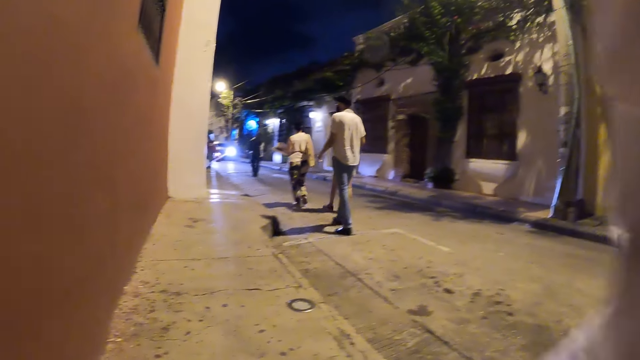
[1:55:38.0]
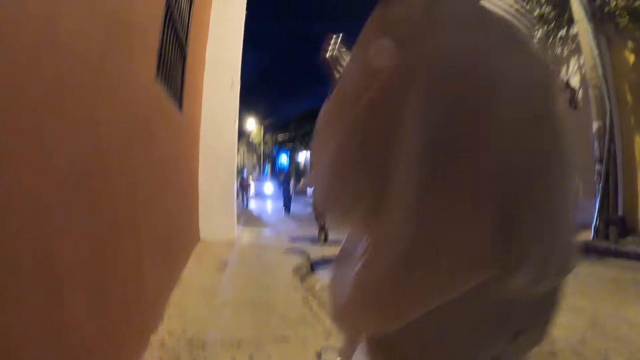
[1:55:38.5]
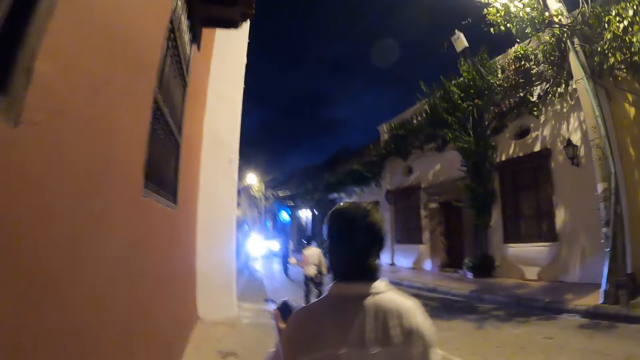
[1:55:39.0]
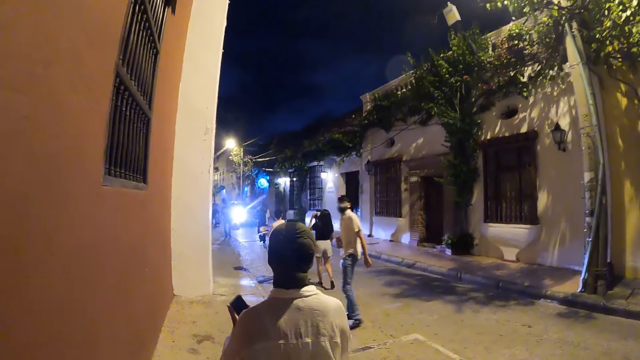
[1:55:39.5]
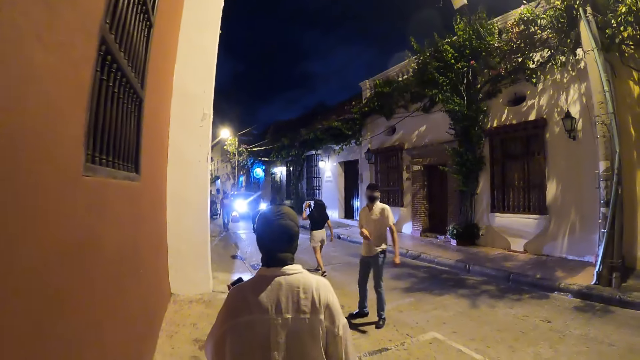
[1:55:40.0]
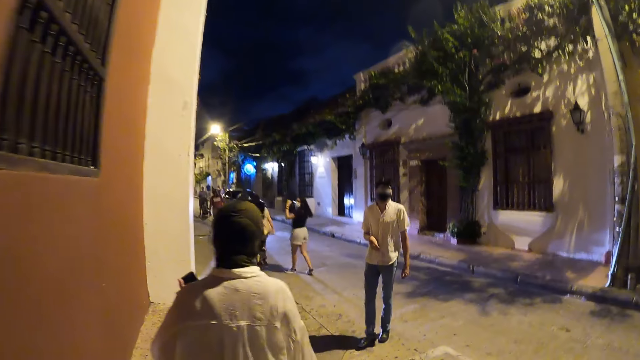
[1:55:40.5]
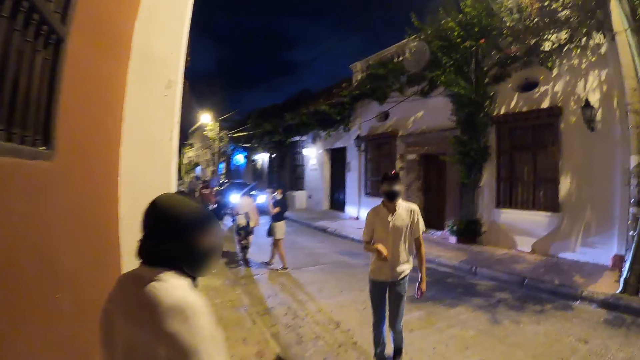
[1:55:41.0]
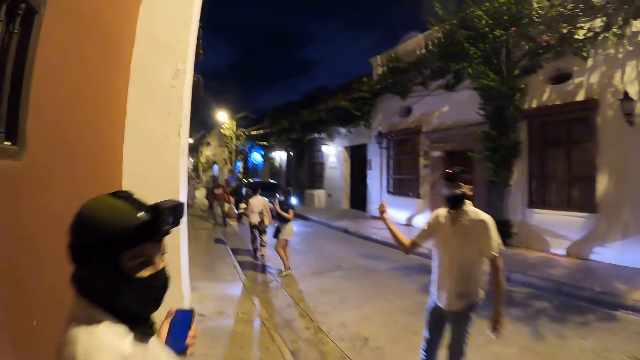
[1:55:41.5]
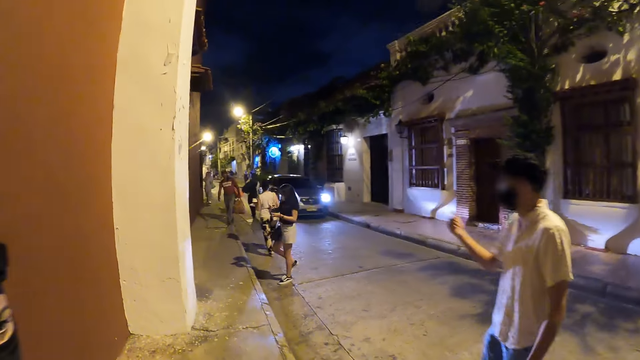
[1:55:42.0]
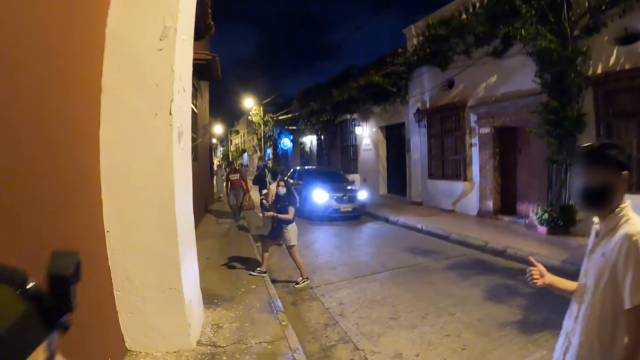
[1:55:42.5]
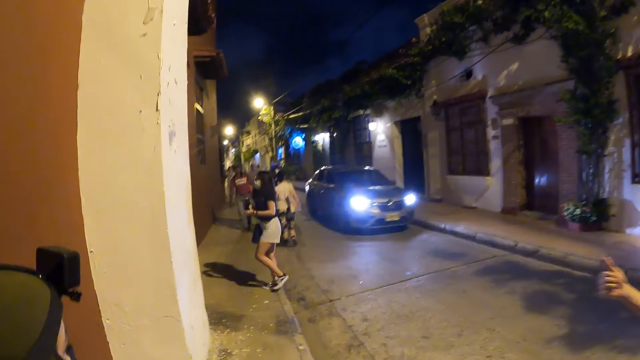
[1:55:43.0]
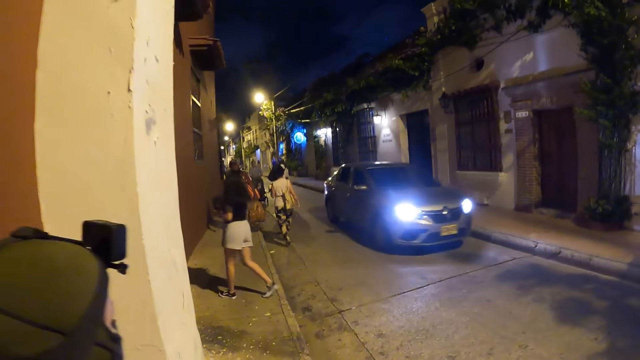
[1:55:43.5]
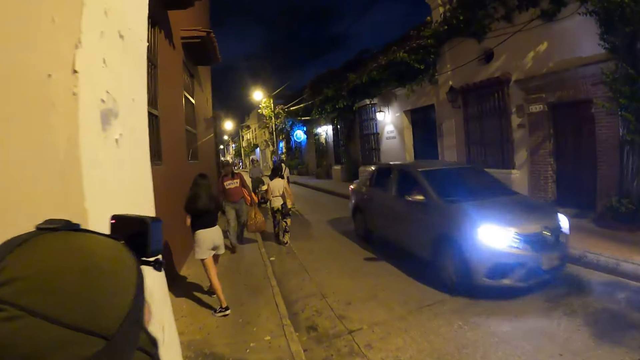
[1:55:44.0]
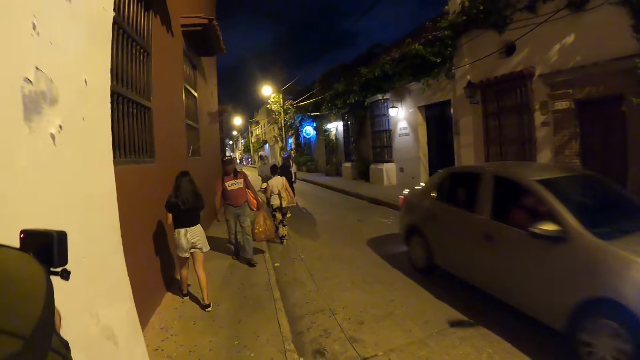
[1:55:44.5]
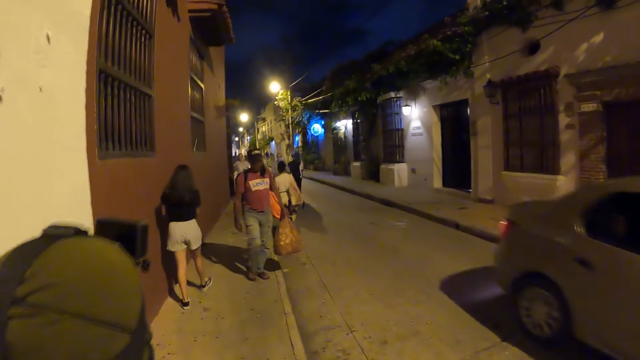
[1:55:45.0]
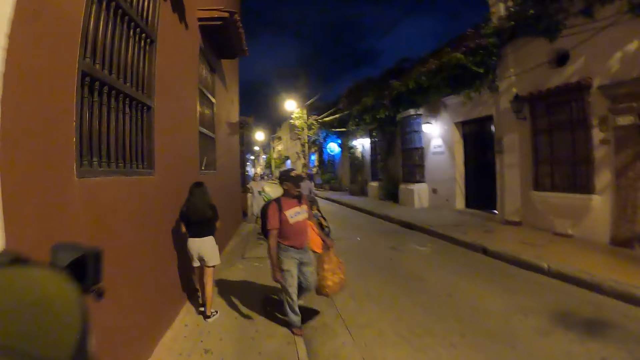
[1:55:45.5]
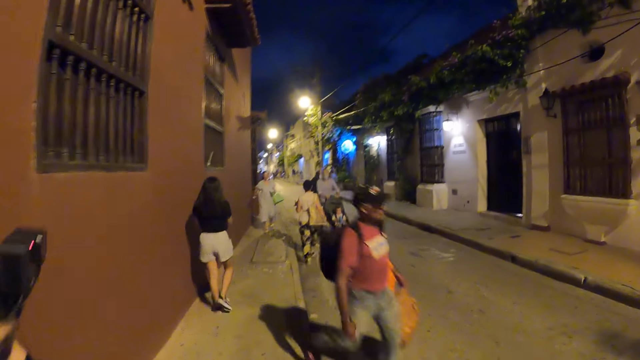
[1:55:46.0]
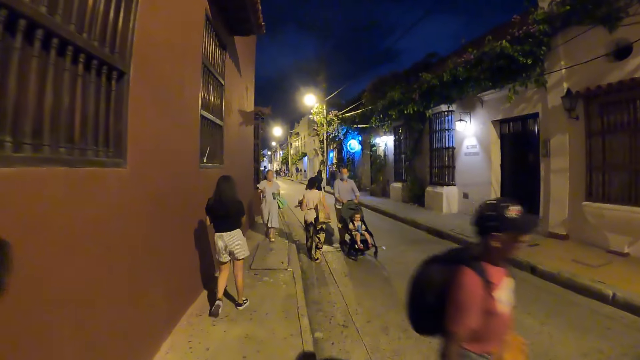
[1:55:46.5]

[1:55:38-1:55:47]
The camera wearer walks on the road. The man interacts with the camera wearer and the woman.

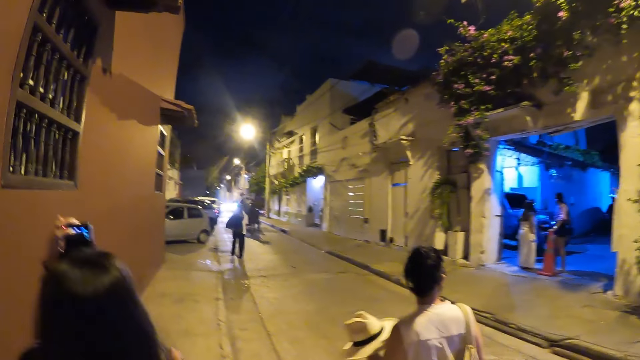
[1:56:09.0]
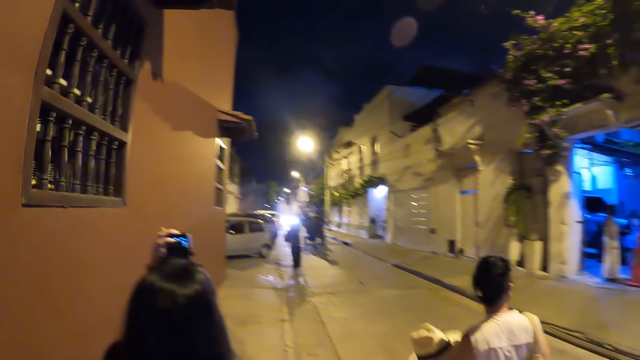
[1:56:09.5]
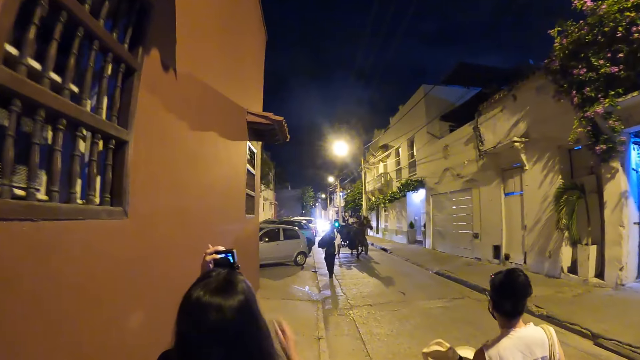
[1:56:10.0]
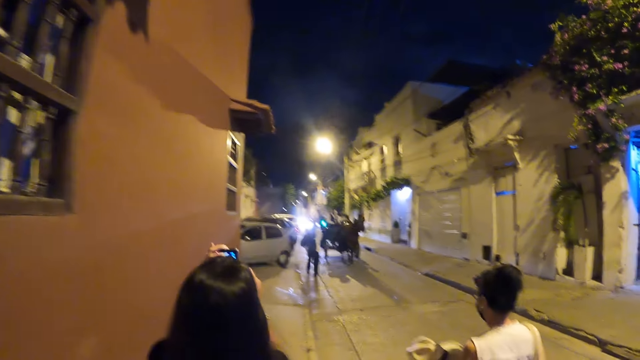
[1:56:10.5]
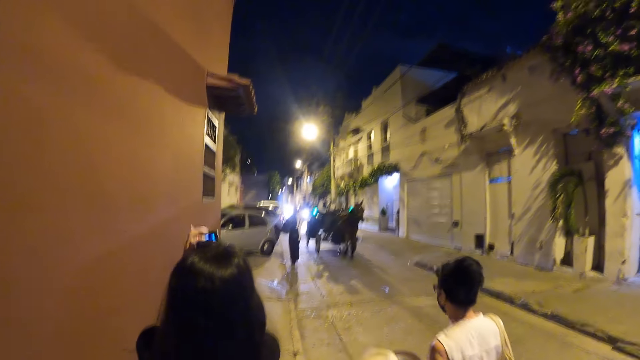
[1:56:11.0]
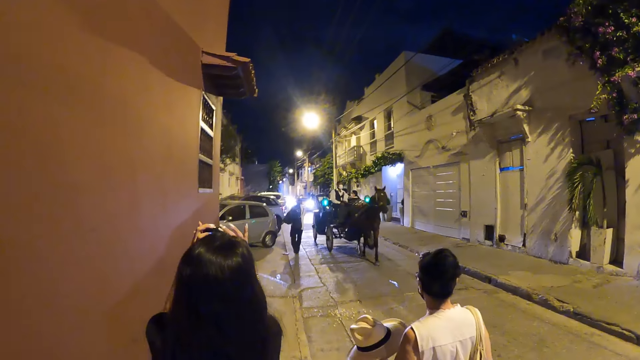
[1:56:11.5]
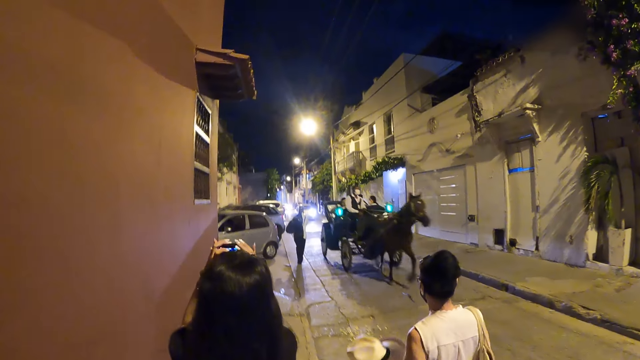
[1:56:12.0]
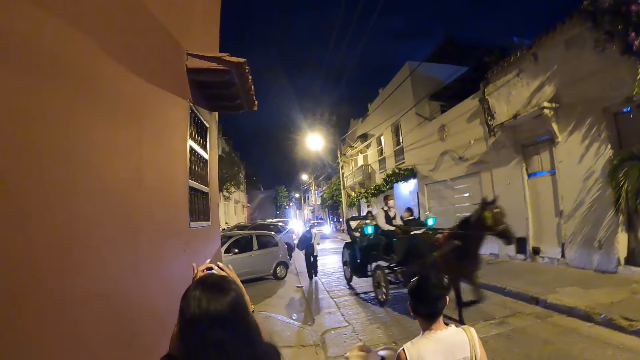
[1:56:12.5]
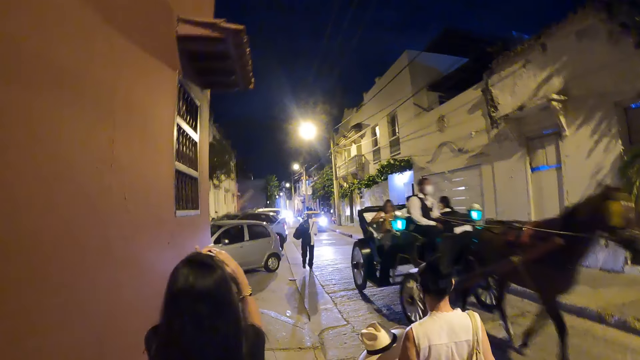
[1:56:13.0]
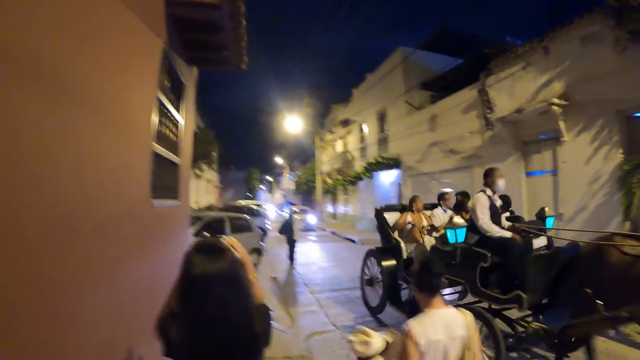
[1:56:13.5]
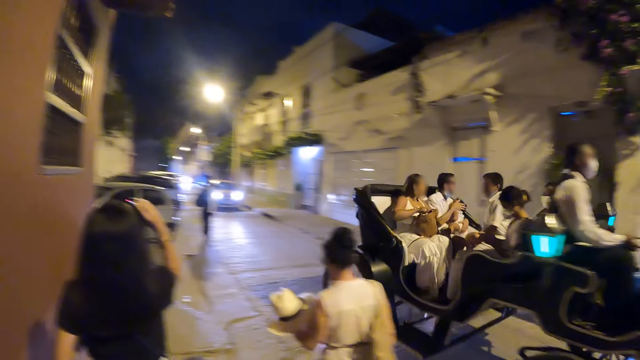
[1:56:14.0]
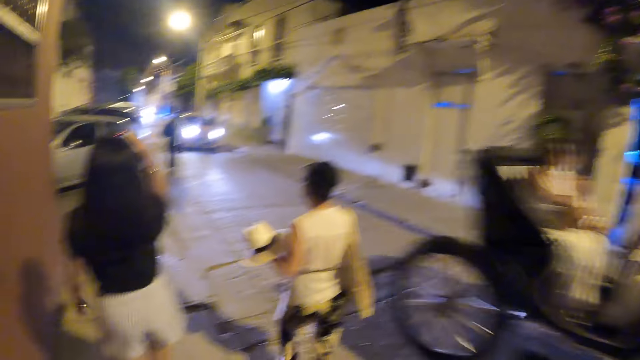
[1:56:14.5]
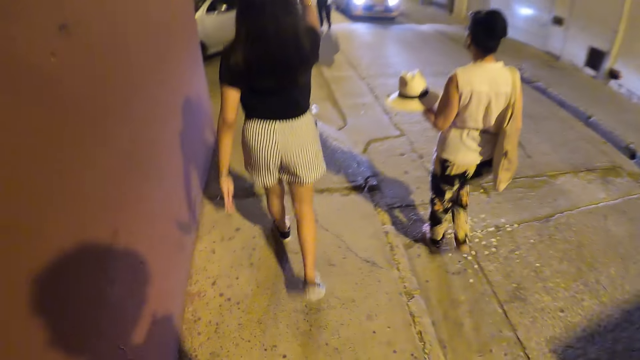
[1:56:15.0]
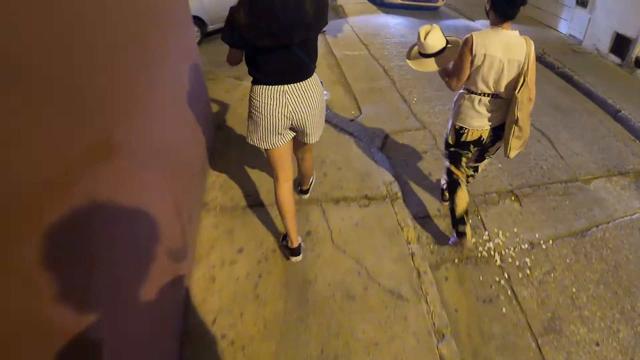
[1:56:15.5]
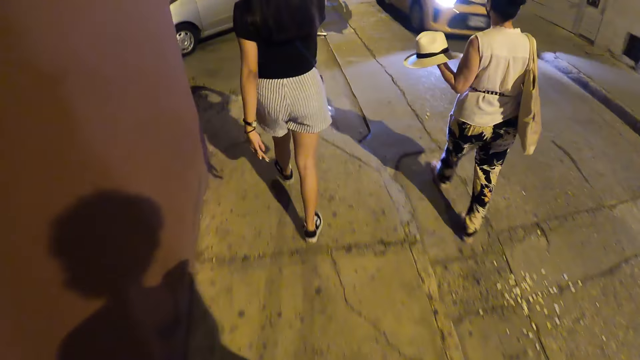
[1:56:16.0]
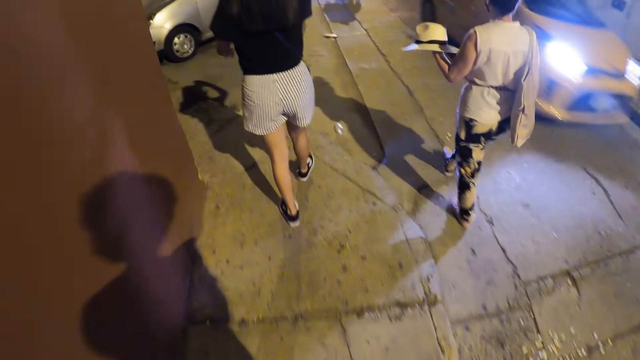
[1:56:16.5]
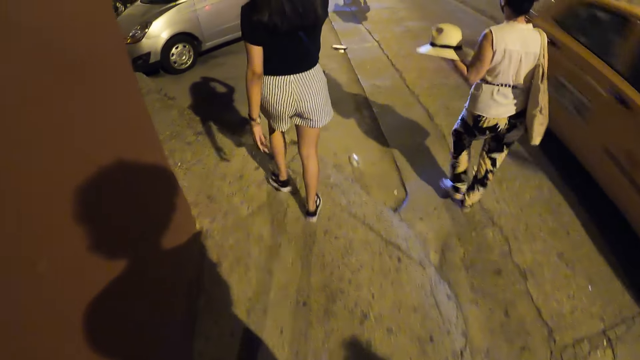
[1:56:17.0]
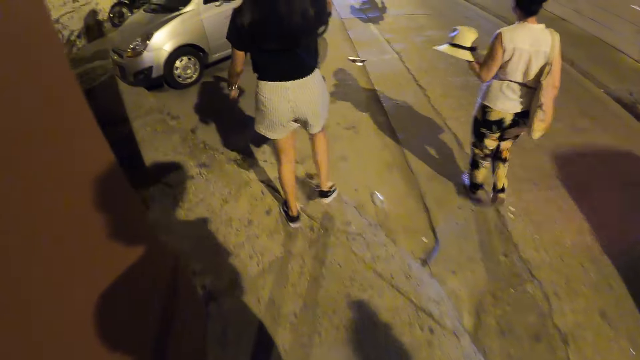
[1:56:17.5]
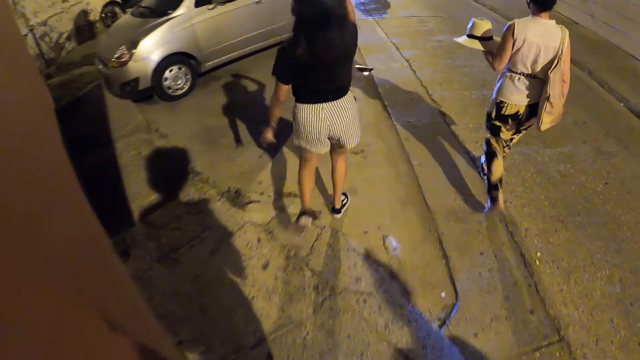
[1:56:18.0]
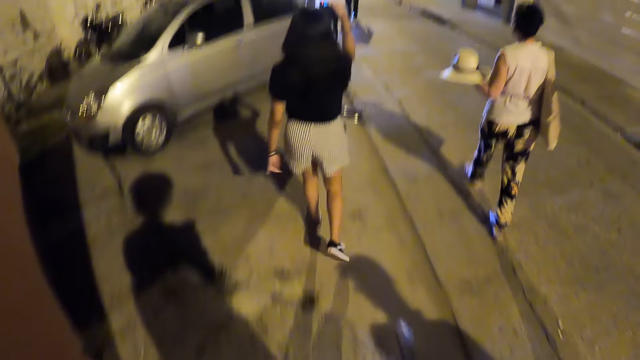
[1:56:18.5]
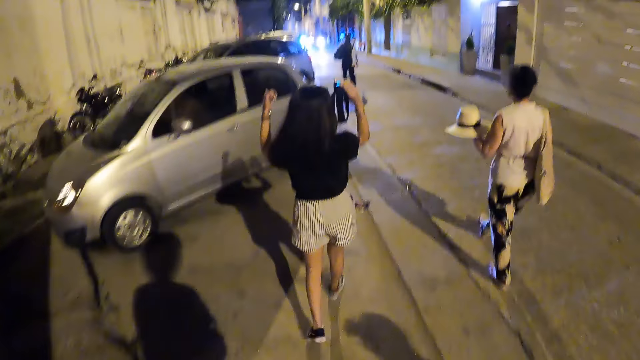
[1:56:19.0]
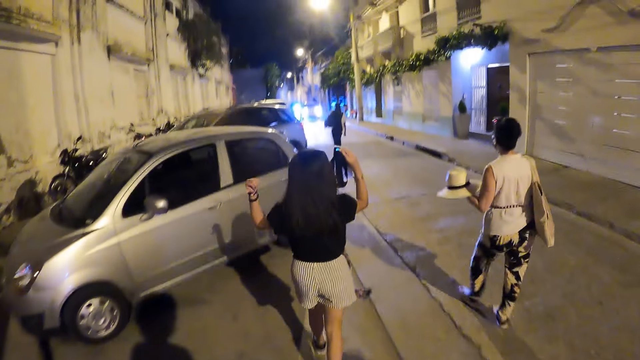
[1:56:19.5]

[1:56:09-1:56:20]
The woman holds the camera with both hands. She holds the camera with her right hand.
